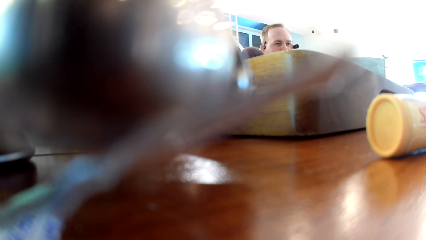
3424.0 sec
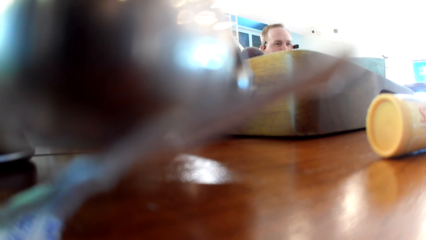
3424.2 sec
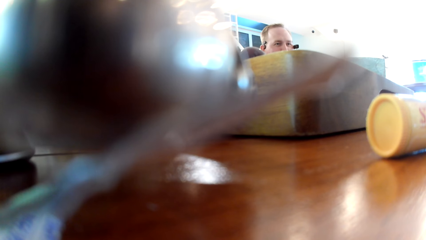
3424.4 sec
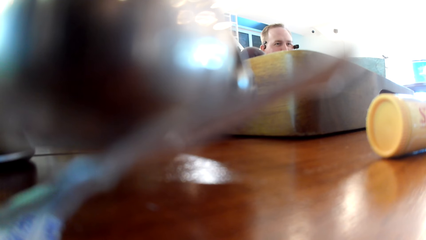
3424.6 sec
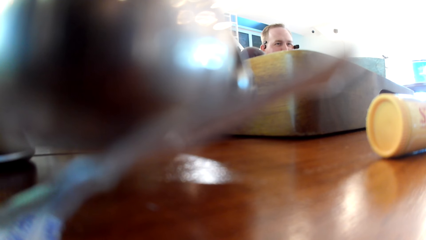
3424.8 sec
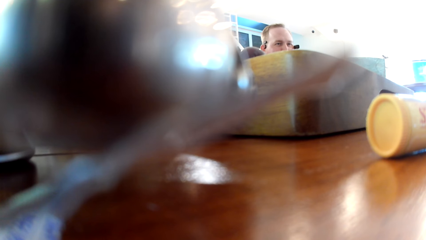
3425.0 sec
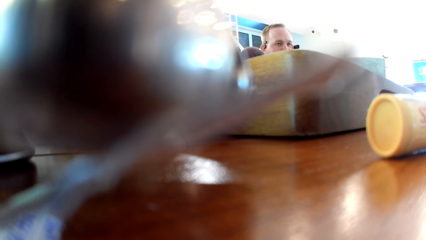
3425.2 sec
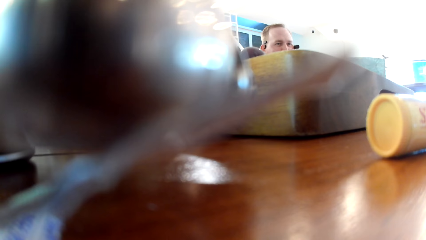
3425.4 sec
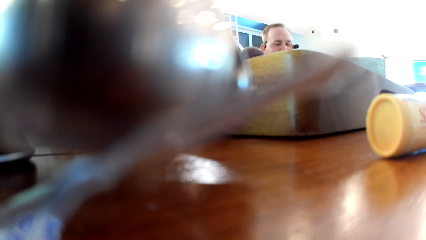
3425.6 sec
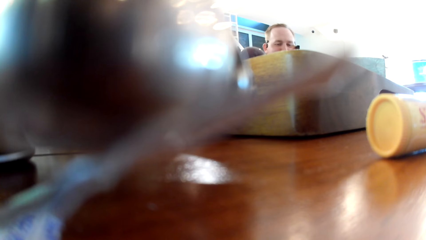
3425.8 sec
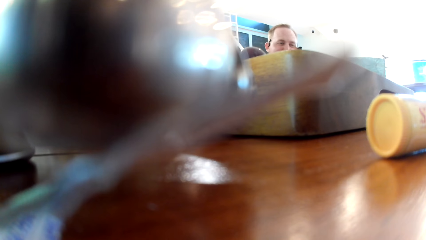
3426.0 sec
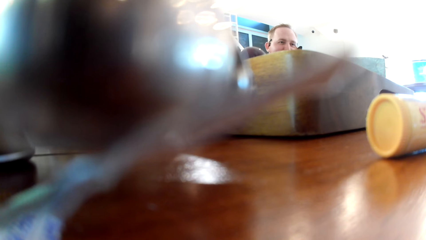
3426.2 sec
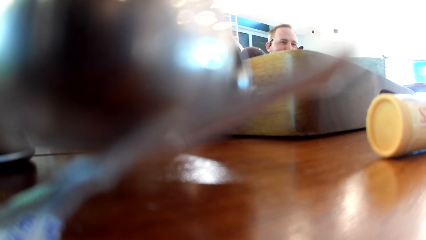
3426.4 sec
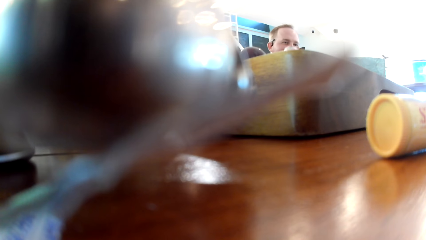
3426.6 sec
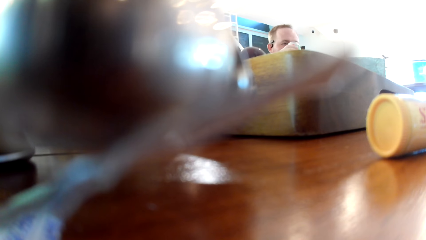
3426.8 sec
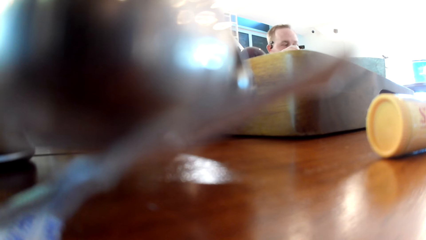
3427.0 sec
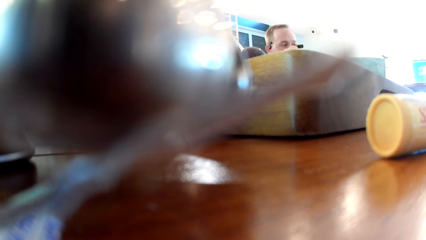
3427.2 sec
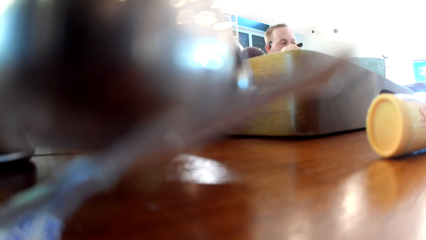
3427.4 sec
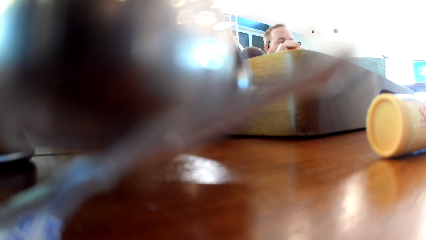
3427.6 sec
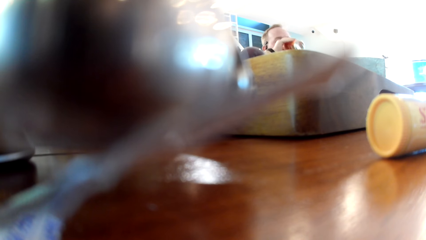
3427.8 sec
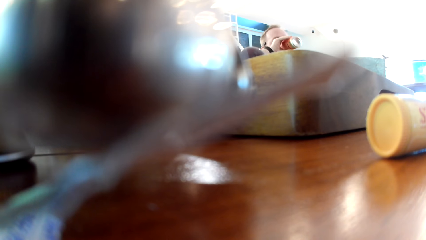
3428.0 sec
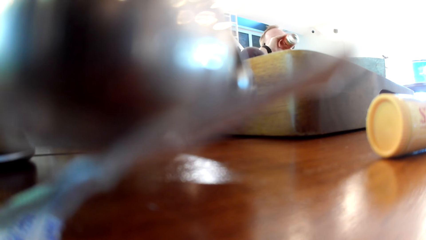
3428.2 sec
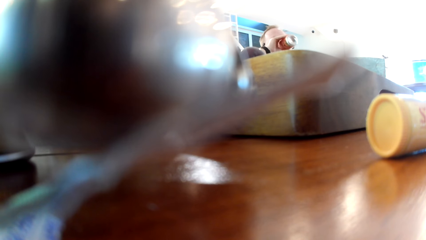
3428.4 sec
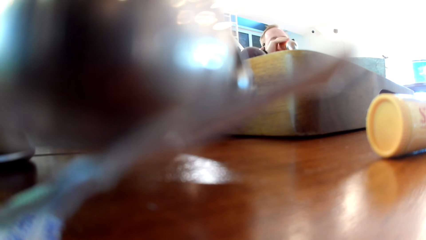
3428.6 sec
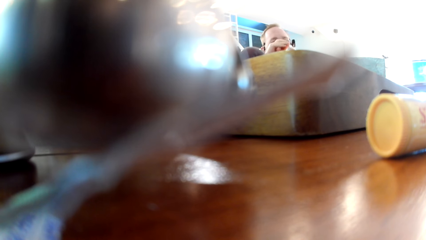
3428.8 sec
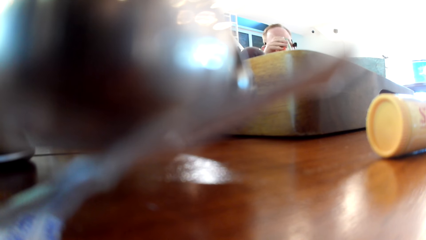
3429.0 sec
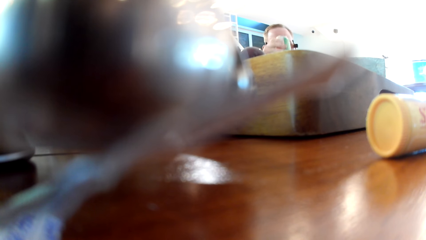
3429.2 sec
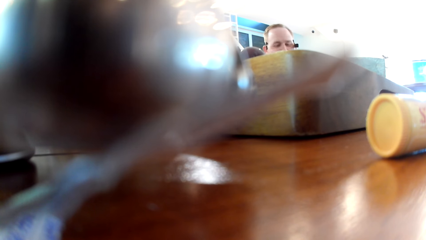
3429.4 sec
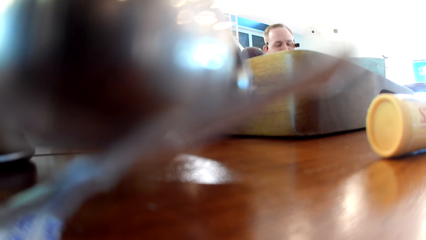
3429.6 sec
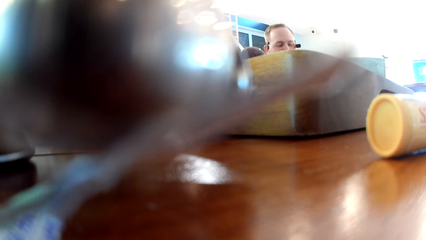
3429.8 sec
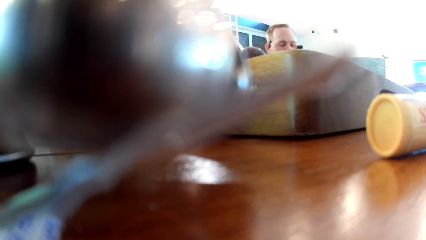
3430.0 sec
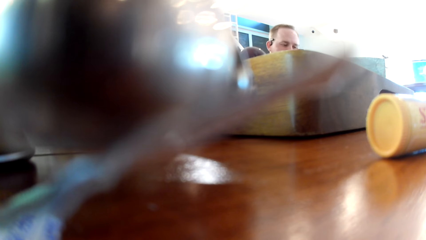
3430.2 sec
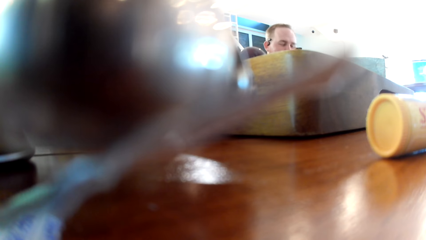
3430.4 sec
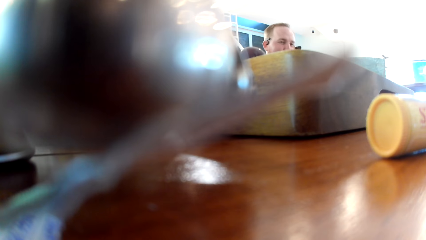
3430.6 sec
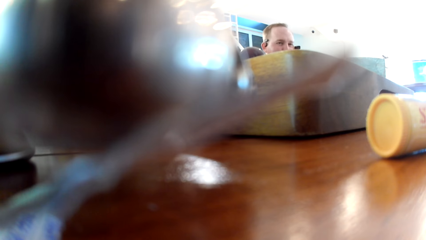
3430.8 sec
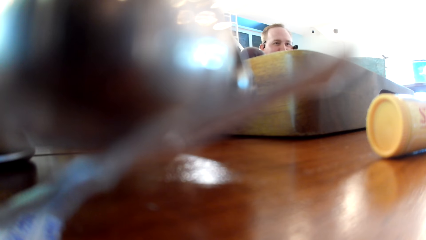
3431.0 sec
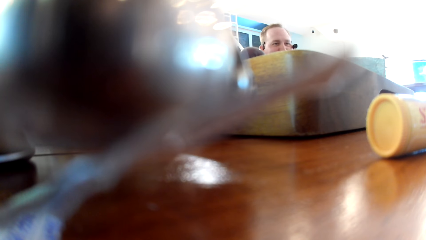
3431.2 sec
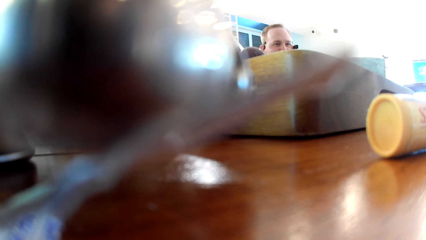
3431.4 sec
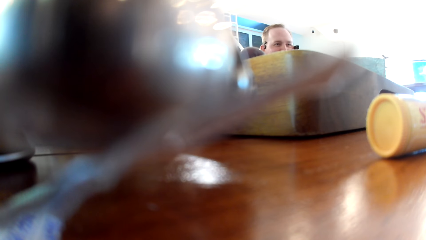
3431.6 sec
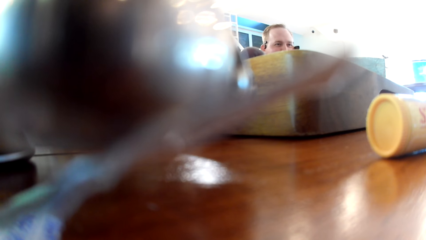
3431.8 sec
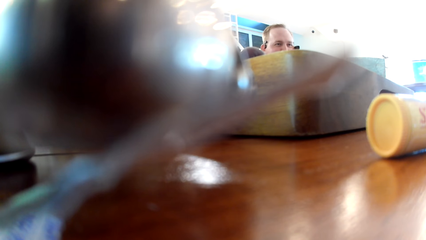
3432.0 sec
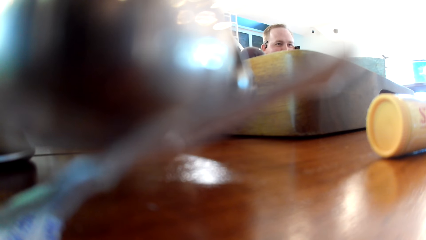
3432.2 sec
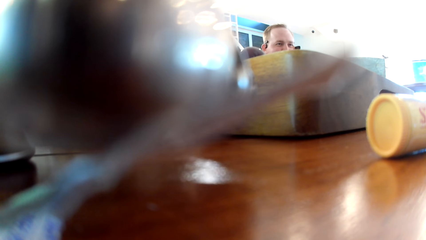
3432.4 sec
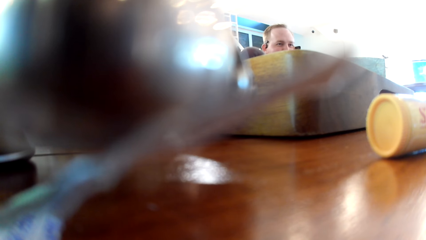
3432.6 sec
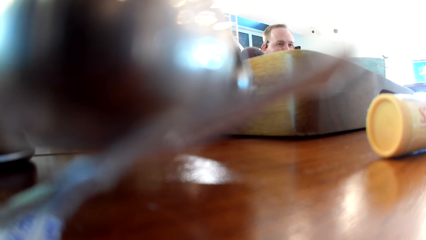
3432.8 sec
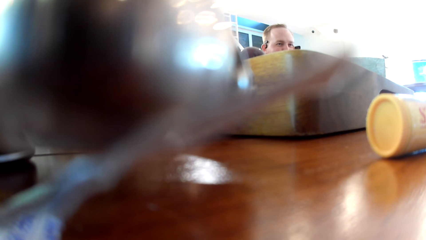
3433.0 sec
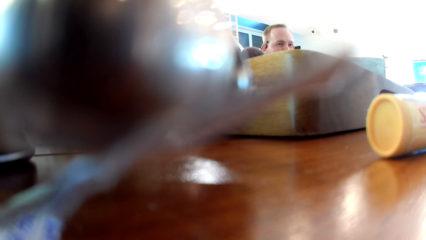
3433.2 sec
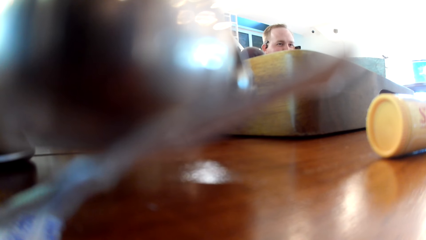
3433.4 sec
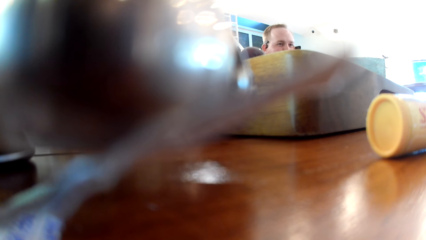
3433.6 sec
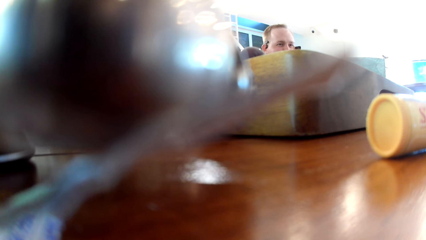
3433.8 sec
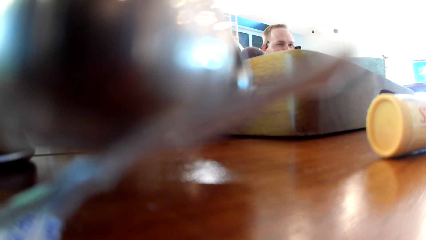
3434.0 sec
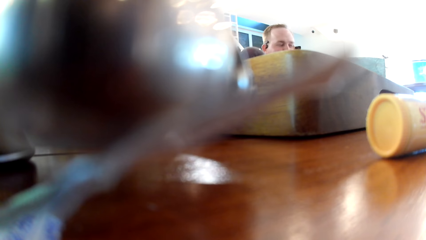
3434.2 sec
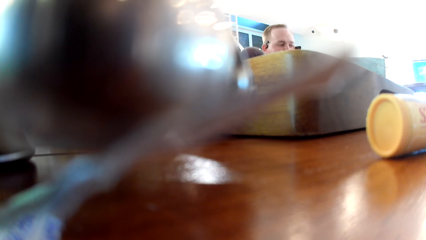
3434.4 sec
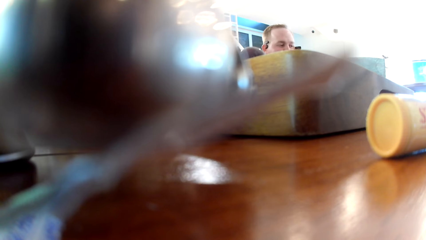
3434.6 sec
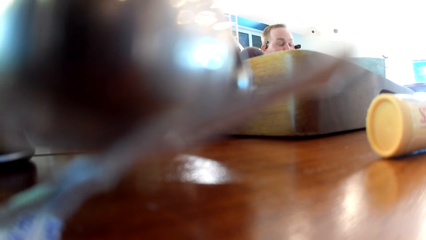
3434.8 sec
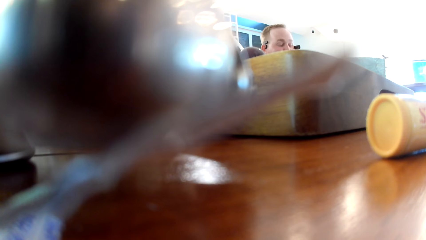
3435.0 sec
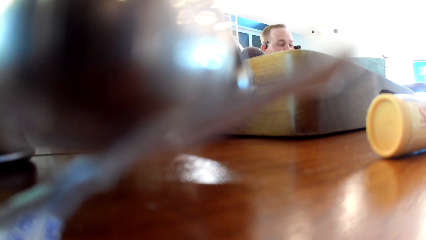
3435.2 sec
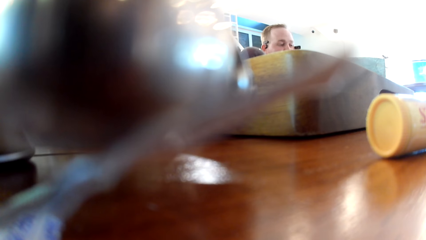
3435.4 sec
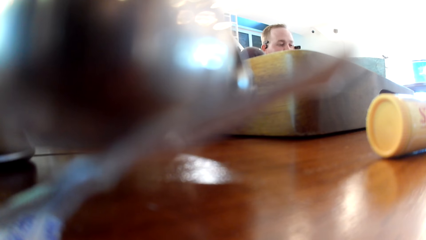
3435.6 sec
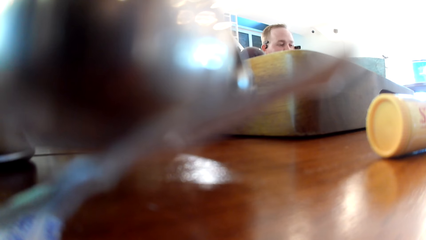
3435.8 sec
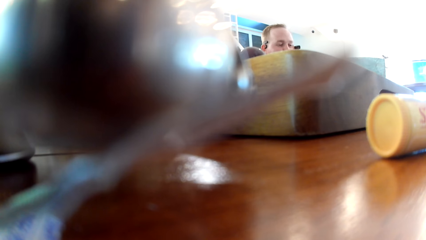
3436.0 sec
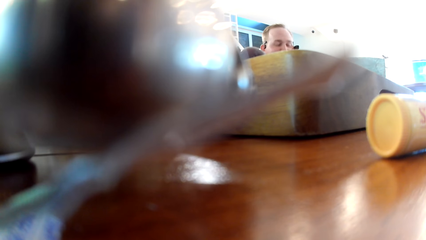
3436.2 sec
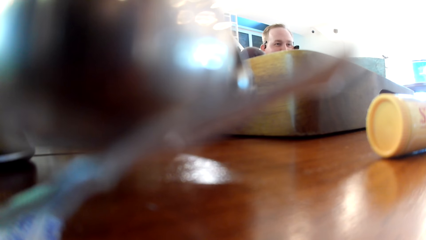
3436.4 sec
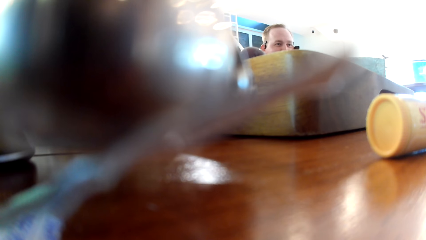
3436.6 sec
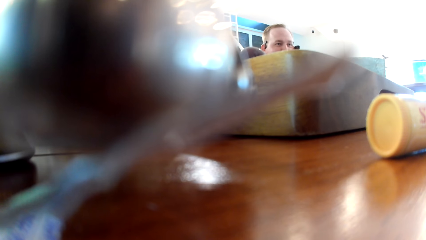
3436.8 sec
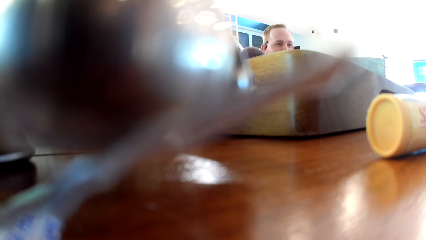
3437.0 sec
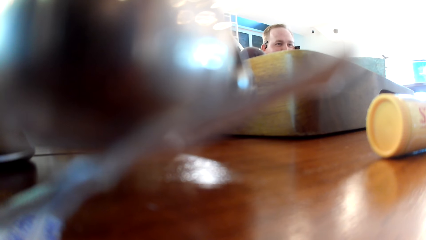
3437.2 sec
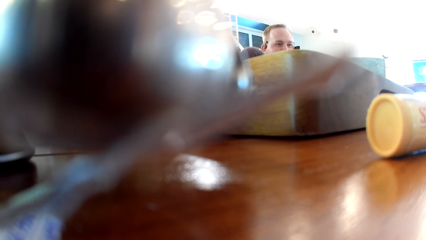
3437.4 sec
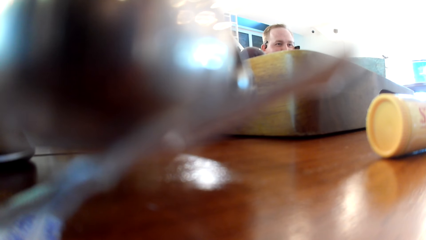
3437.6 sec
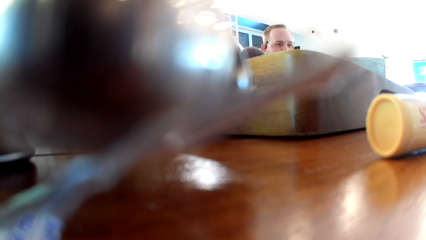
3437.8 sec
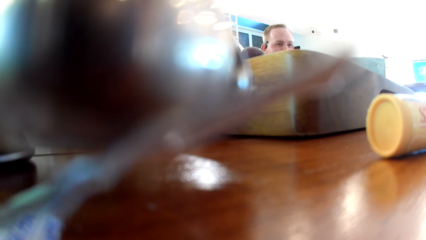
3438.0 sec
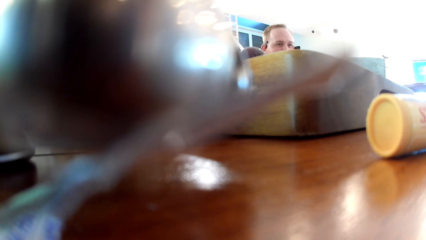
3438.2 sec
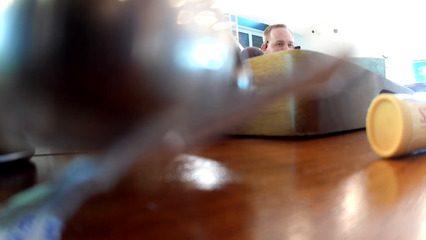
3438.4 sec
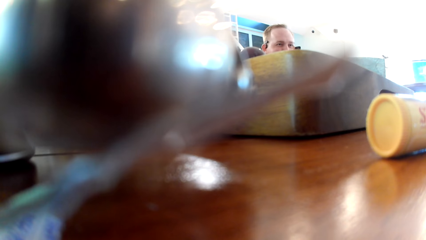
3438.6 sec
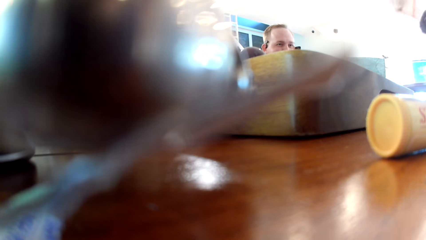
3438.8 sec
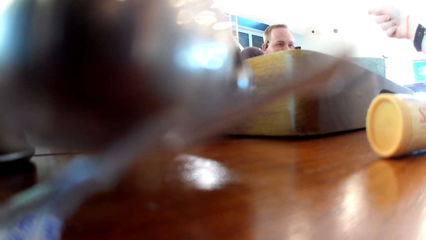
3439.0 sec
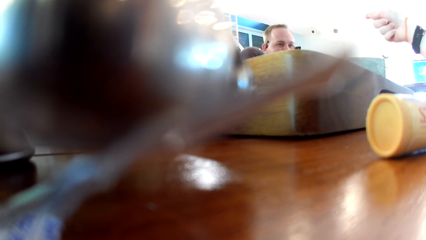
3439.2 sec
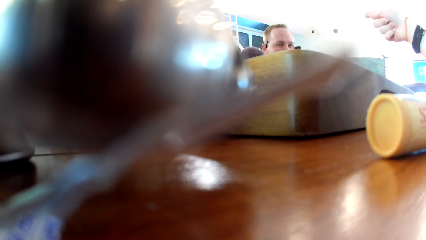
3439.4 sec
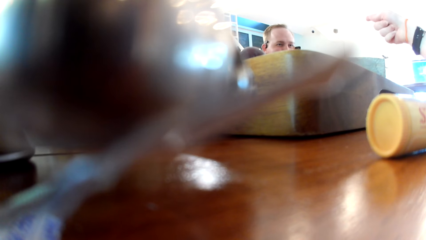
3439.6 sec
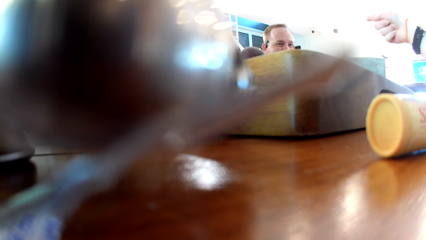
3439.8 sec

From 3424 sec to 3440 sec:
The man drinks the canned drink in his right hand.
